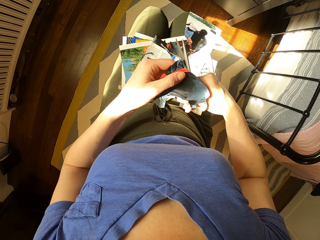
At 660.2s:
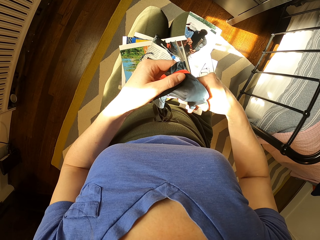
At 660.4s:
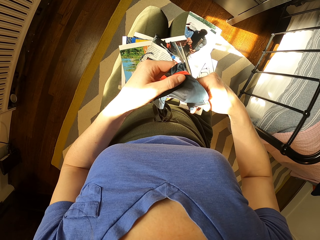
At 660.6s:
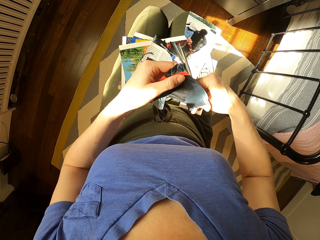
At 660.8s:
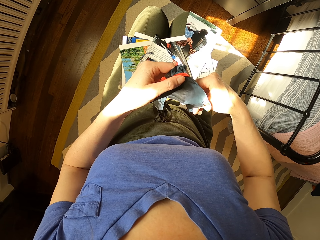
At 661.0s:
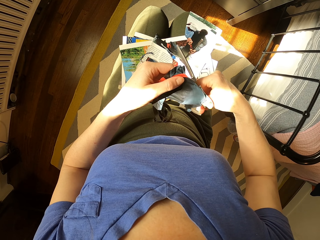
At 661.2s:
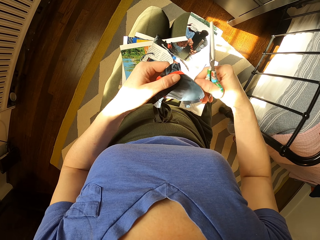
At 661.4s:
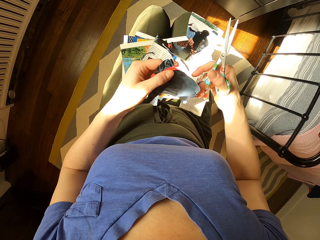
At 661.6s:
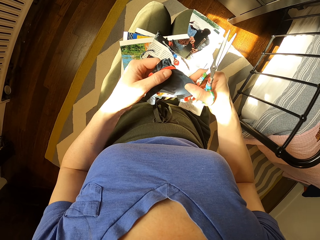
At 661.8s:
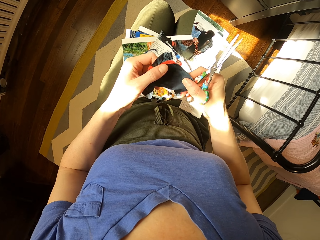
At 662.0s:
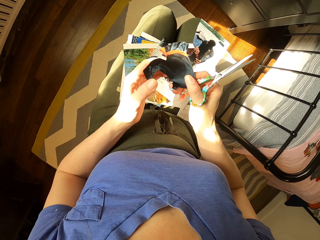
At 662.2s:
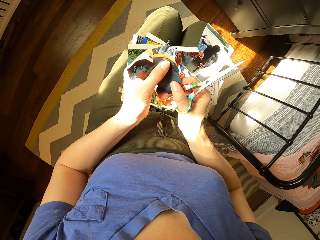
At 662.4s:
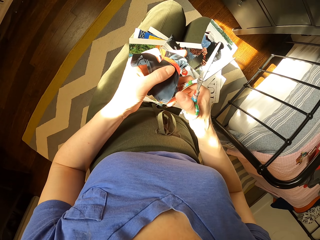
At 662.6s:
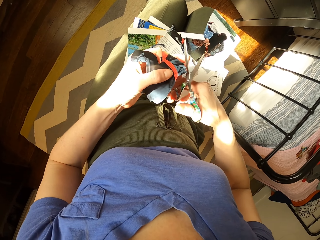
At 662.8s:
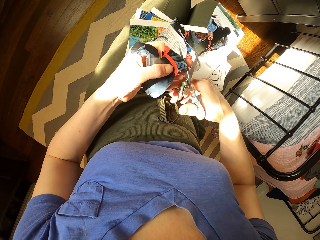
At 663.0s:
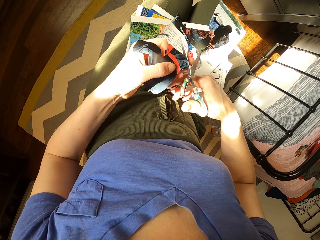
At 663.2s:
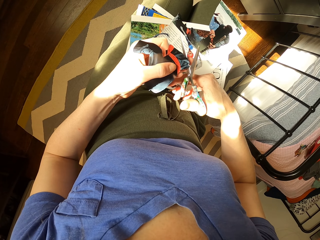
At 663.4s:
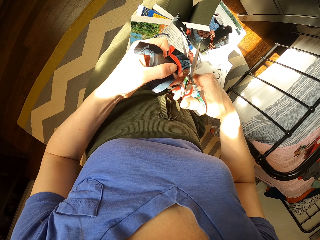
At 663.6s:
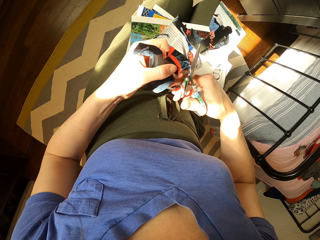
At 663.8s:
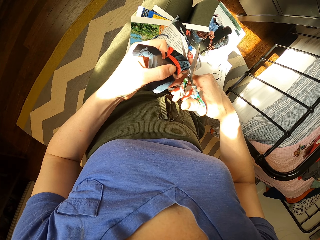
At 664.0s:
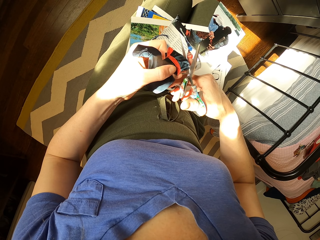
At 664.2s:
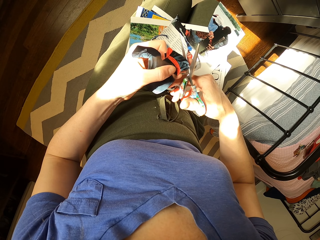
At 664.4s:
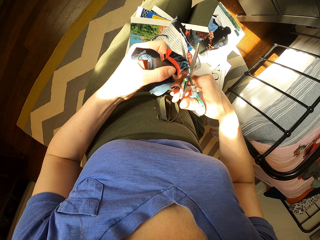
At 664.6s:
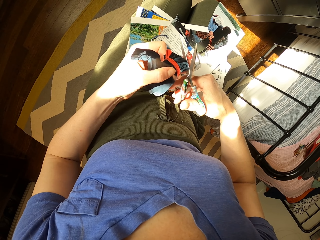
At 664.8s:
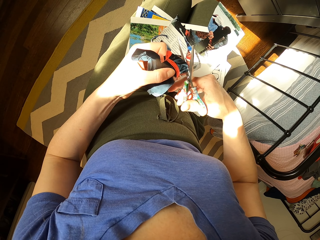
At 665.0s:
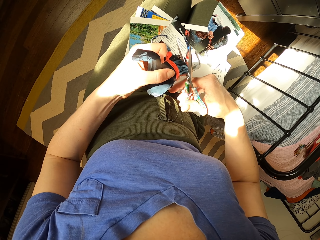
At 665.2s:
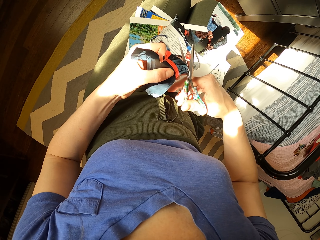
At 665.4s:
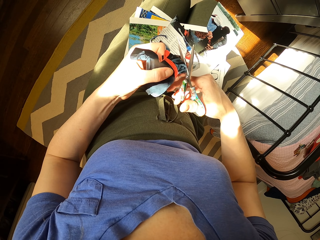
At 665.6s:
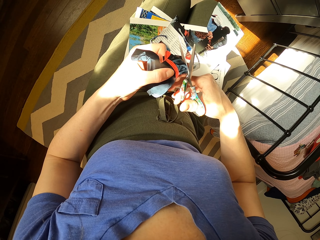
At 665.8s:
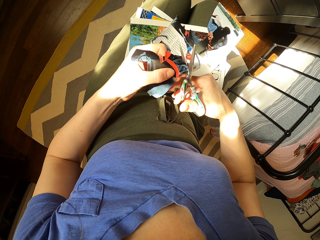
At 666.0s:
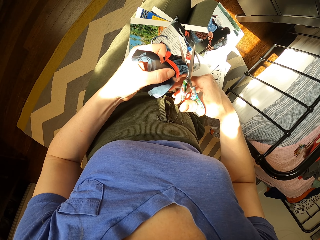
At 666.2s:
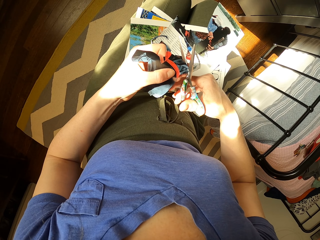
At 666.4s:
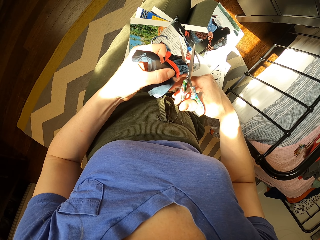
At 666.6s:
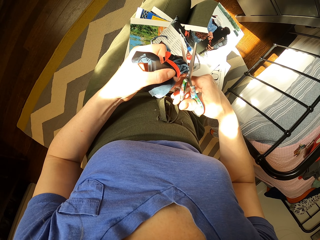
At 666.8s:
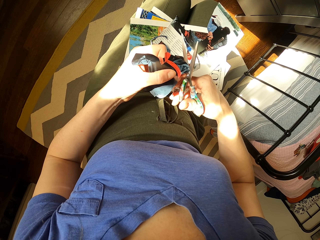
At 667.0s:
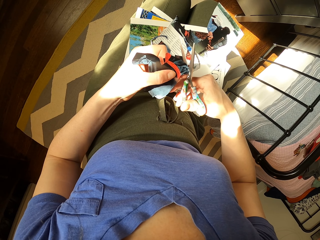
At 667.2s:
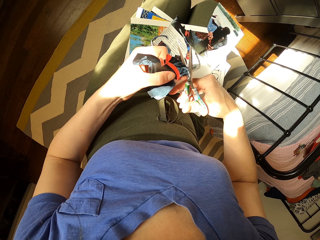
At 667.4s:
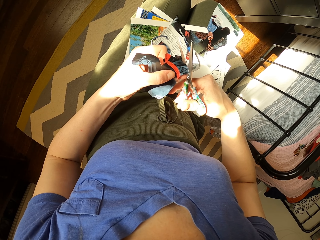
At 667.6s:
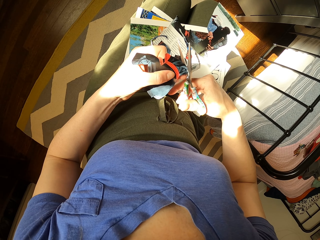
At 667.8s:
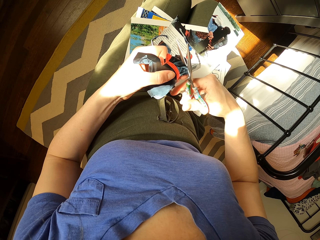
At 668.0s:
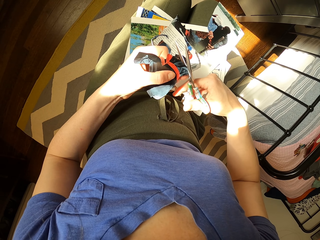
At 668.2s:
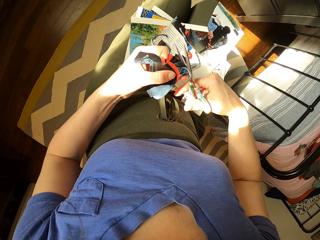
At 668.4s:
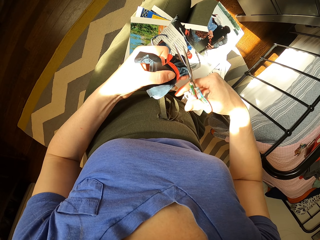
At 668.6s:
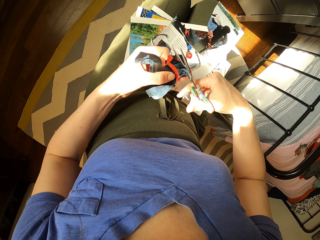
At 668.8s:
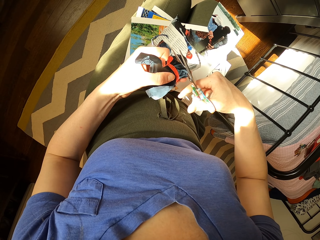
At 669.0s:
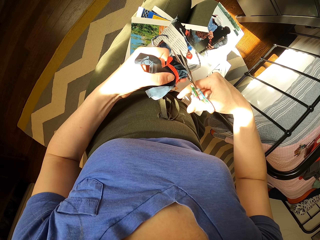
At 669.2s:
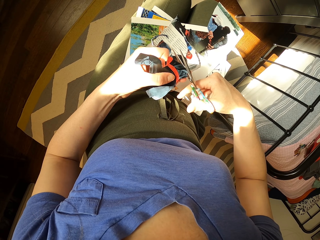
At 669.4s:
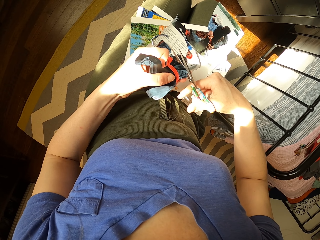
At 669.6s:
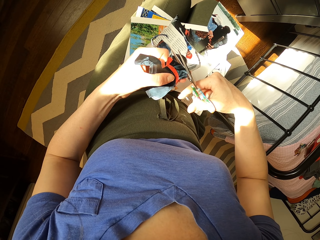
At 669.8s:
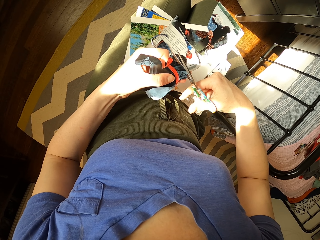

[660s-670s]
The camera wearer lifts scissors. They hold a portrait with their hands. They turn papers. They cut the portrait with the scissors.

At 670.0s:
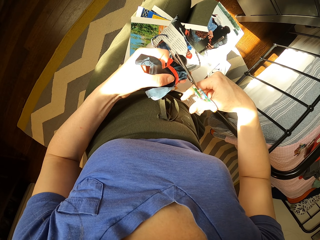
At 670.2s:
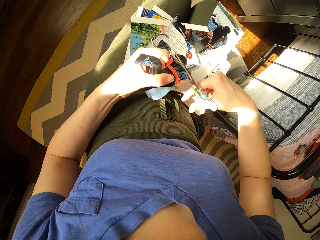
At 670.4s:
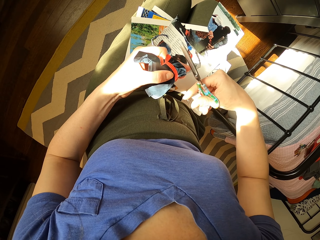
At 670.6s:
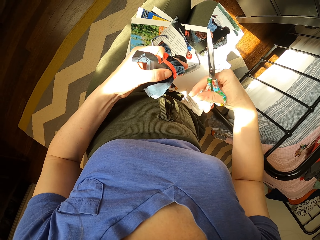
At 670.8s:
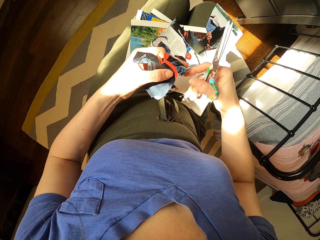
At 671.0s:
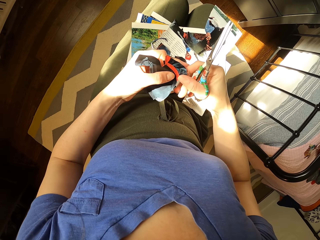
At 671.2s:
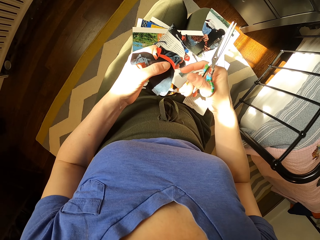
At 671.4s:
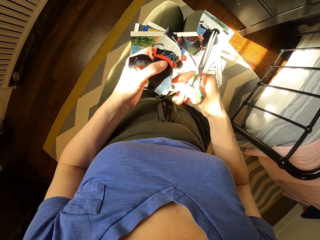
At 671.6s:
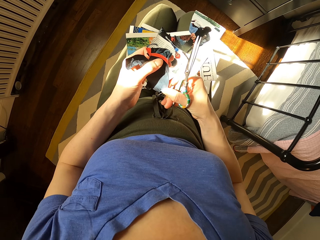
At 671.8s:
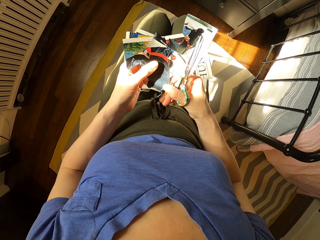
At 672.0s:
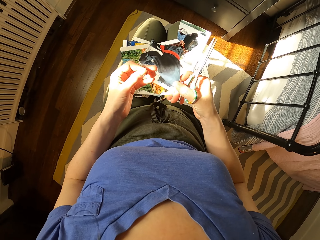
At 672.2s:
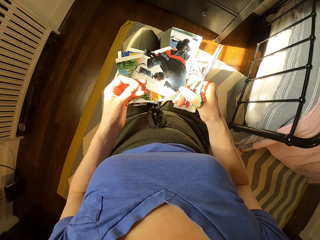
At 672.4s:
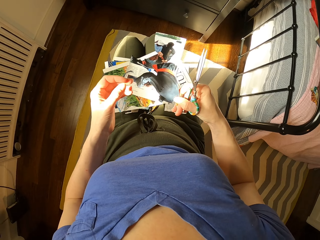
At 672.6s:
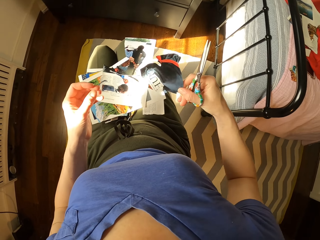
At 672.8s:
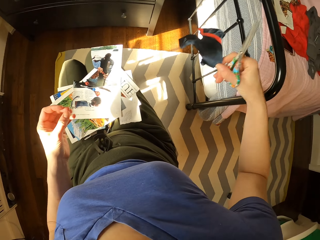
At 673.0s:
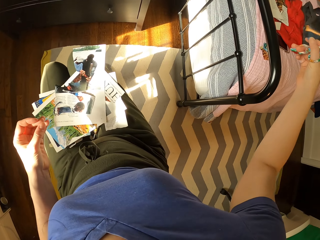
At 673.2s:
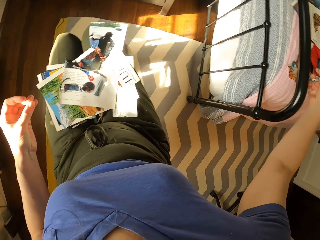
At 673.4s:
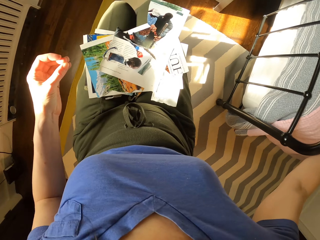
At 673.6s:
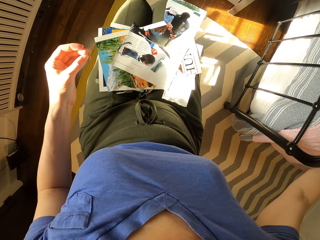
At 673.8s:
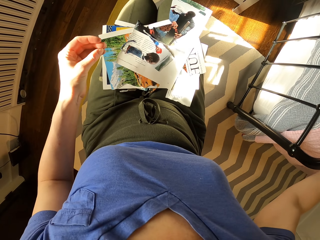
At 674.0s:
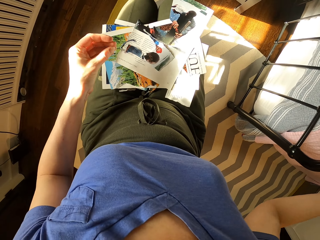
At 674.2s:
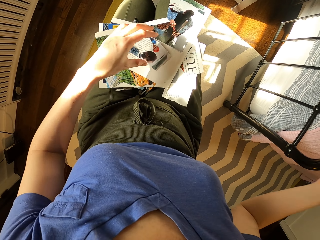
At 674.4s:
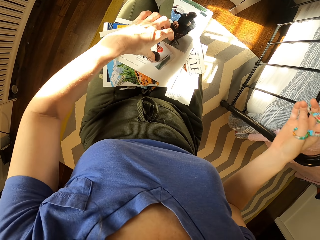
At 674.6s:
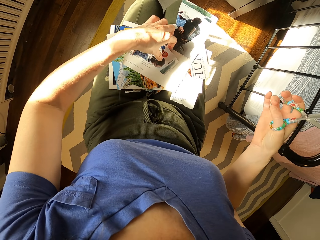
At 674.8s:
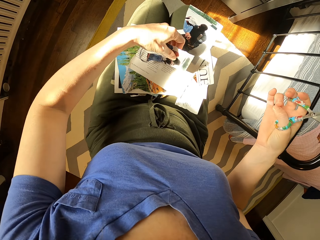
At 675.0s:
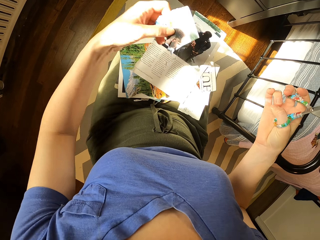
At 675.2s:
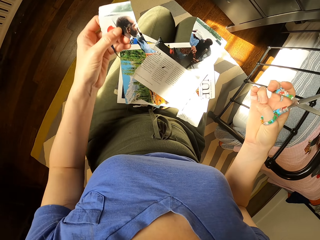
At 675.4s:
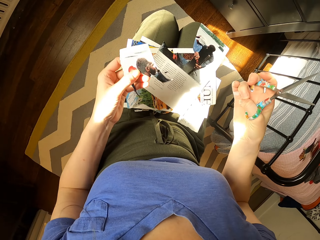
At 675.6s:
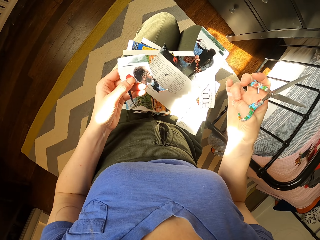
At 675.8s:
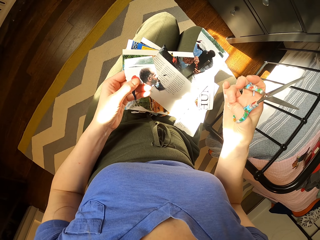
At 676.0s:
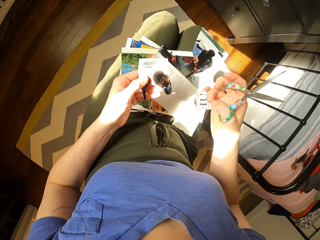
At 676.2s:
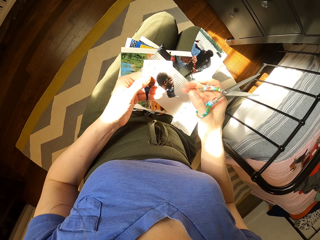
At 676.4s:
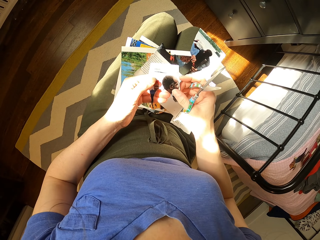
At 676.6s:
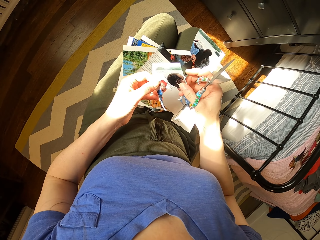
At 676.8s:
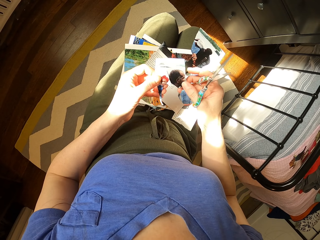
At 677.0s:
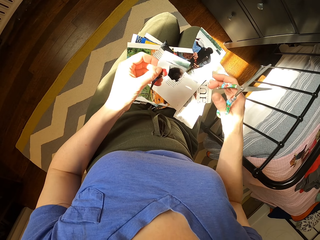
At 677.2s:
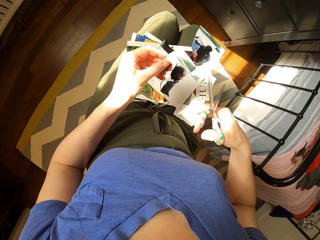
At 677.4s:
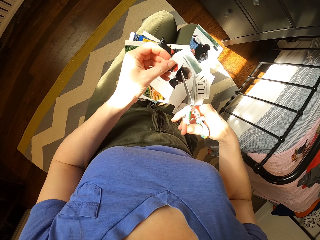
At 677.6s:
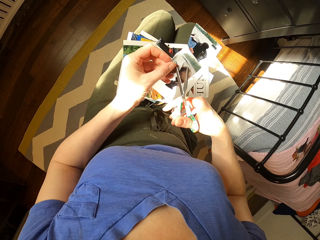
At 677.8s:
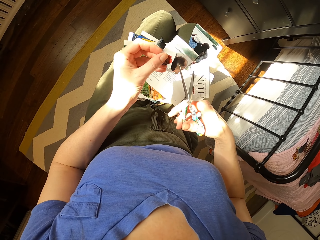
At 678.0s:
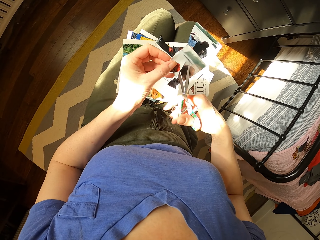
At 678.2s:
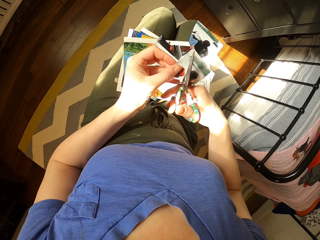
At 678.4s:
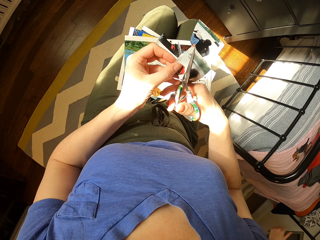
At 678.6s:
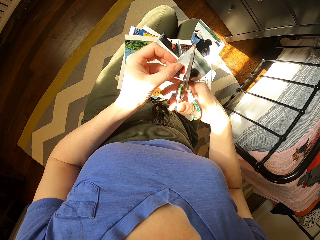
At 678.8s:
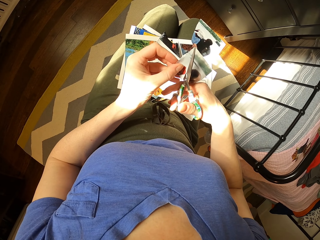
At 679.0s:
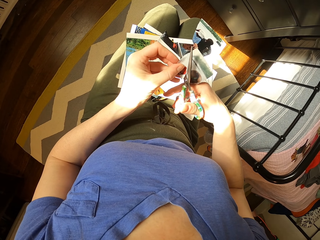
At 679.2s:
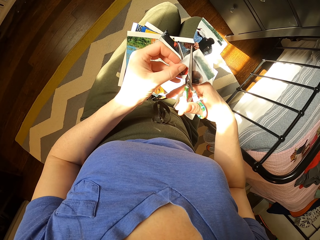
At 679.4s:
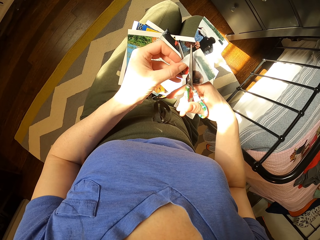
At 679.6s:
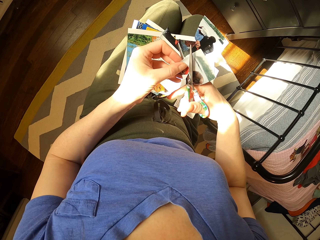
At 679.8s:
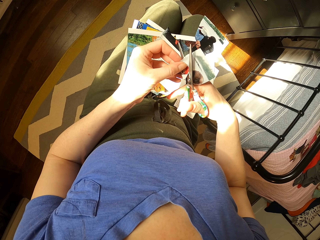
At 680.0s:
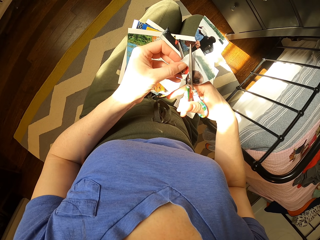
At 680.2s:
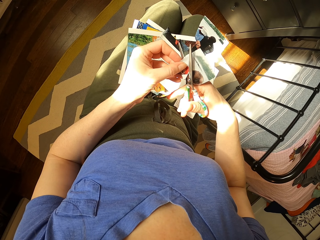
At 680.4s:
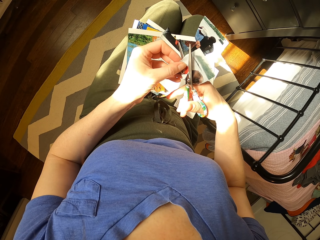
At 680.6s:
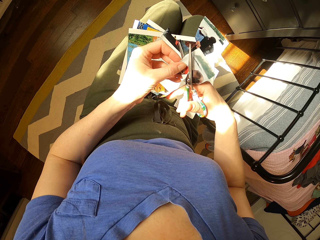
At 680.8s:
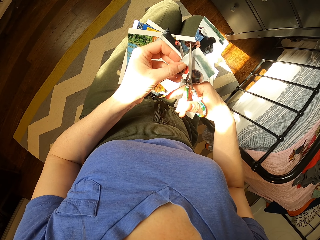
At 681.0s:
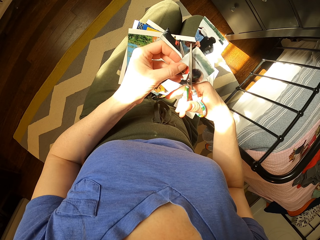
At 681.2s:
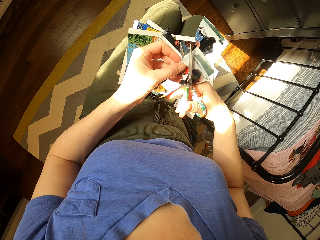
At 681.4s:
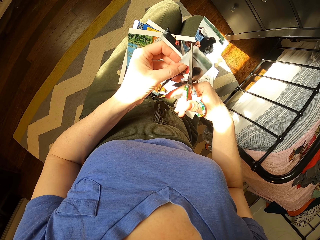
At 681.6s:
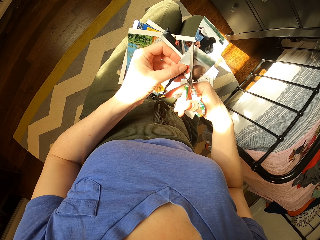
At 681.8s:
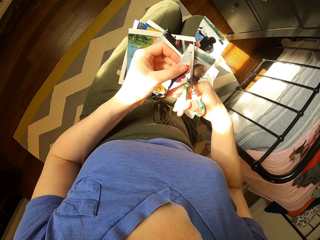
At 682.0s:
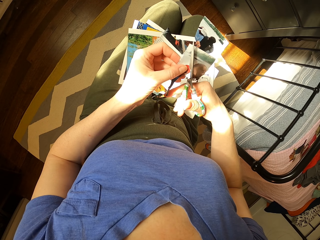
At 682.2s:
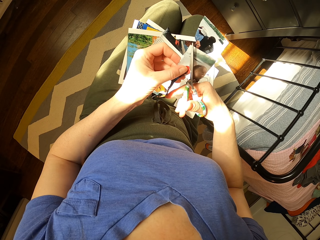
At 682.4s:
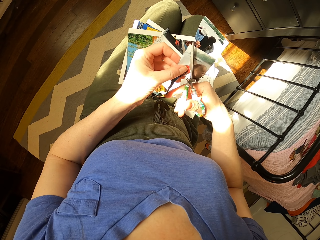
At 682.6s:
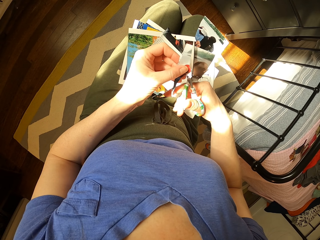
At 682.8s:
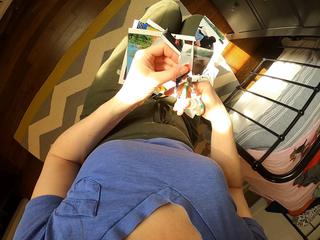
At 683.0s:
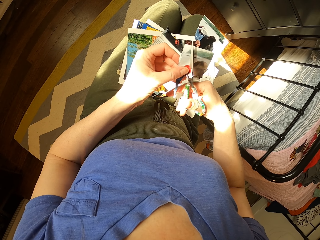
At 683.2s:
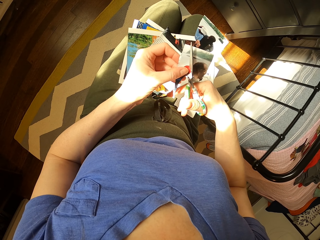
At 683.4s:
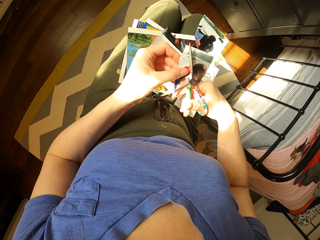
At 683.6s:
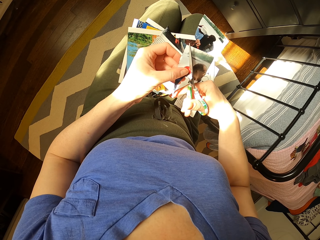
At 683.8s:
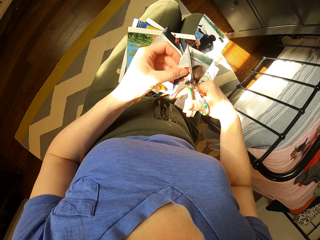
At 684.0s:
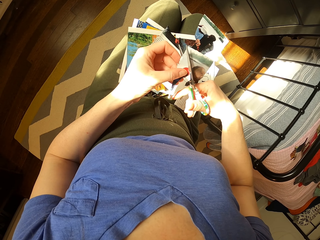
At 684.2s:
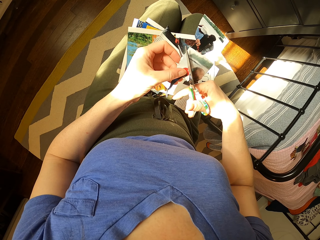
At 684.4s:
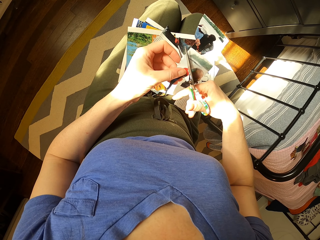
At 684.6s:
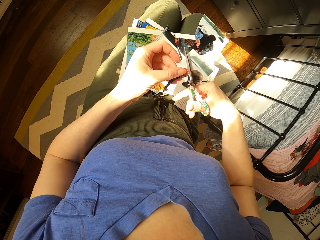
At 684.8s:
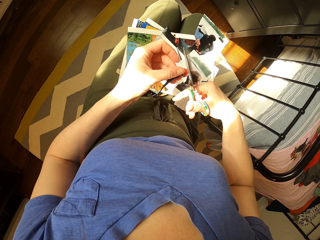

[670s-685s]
The camera wearer lifts the scissors. She turns the paper. She holds a portrait with the other hand. She puts down the portrait on a bed. She picks up the portrait on her thighs. She cuts the portrait with a scissor.
